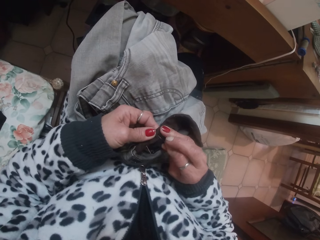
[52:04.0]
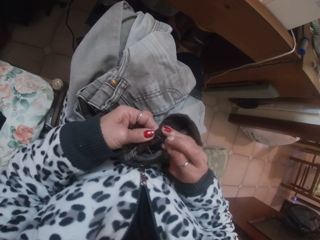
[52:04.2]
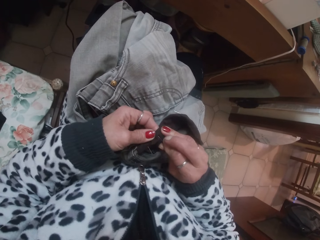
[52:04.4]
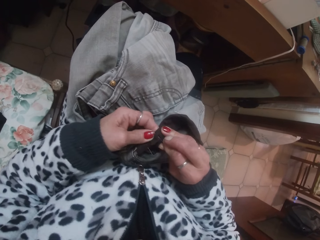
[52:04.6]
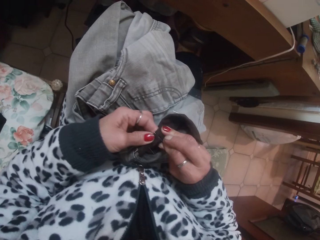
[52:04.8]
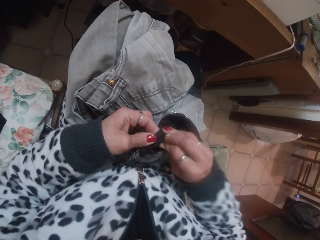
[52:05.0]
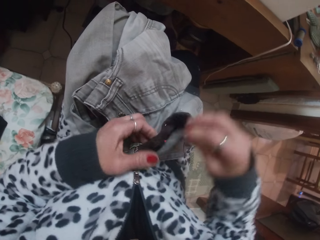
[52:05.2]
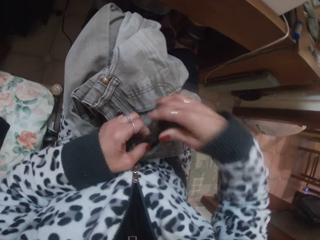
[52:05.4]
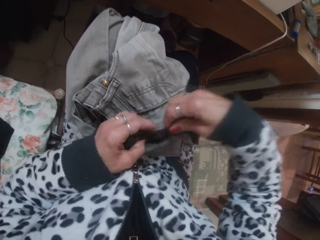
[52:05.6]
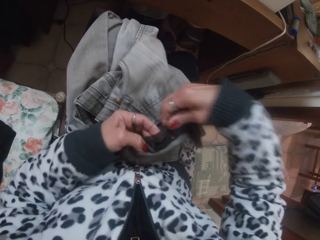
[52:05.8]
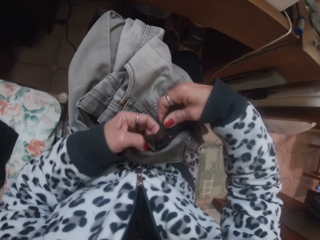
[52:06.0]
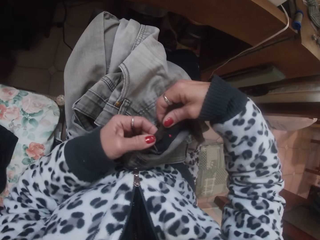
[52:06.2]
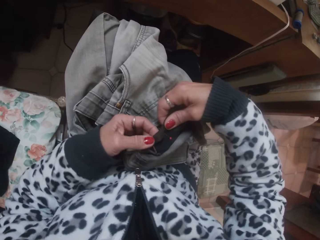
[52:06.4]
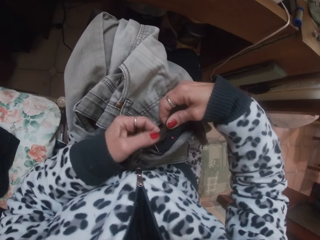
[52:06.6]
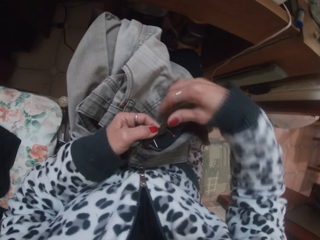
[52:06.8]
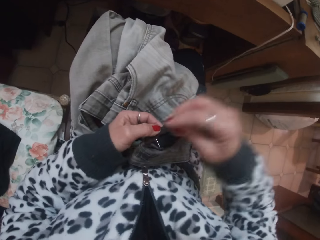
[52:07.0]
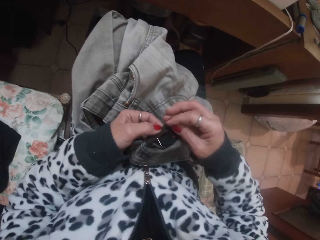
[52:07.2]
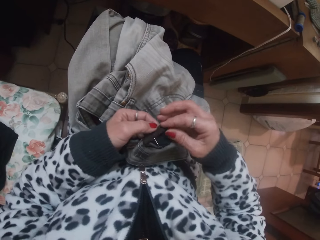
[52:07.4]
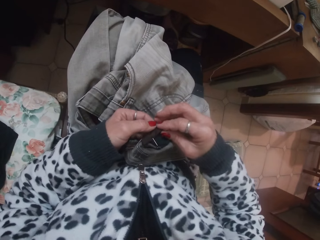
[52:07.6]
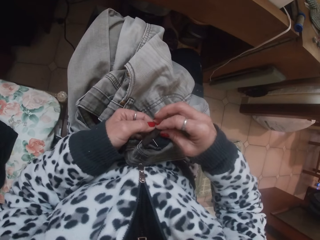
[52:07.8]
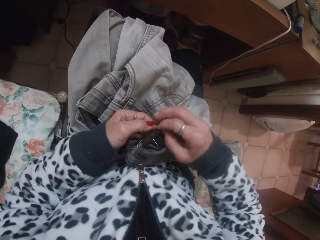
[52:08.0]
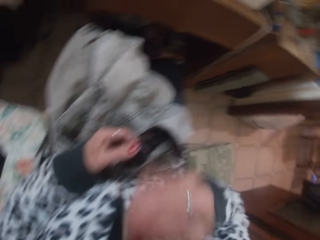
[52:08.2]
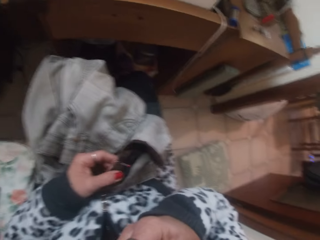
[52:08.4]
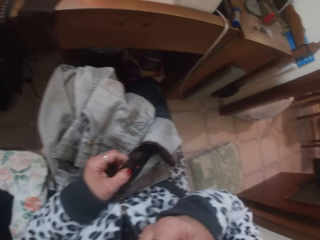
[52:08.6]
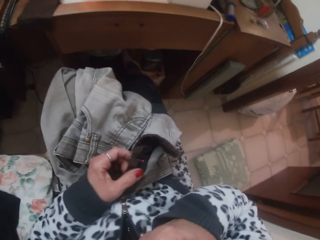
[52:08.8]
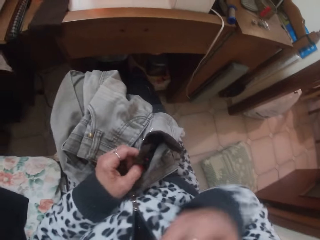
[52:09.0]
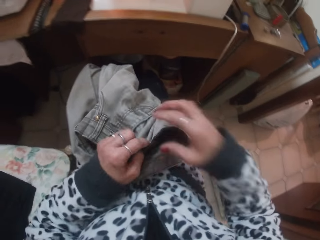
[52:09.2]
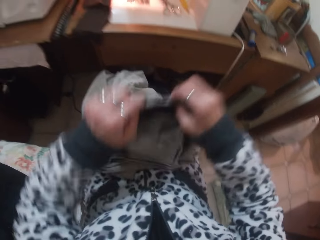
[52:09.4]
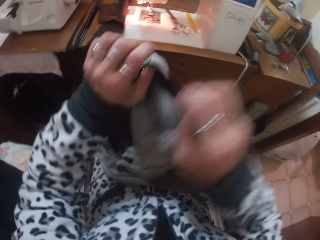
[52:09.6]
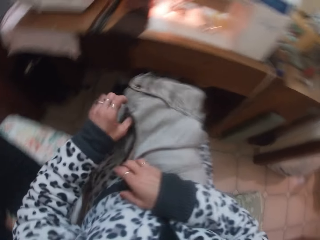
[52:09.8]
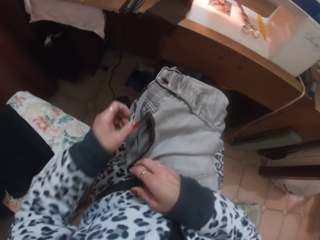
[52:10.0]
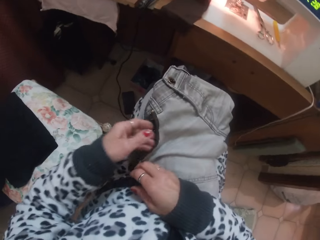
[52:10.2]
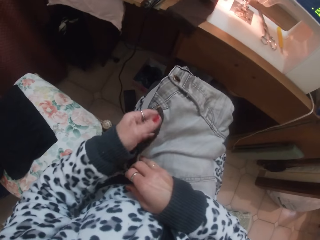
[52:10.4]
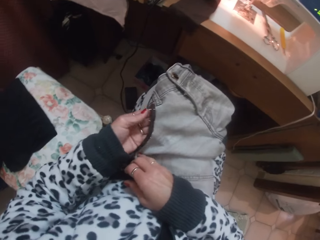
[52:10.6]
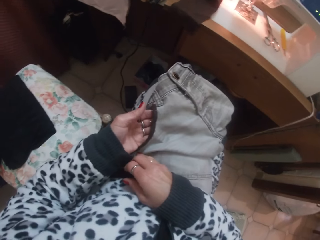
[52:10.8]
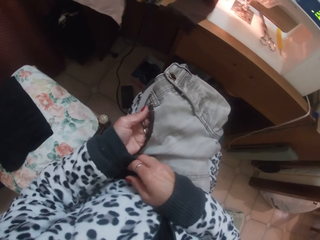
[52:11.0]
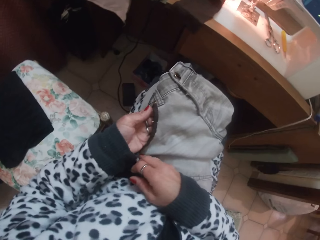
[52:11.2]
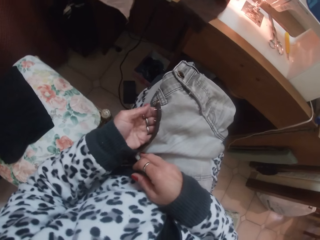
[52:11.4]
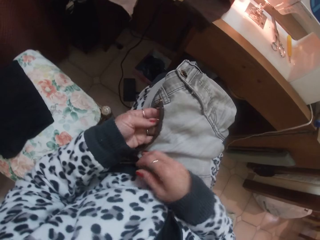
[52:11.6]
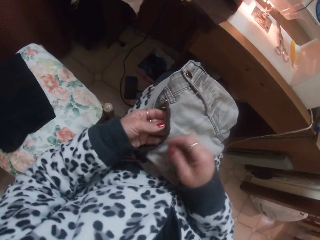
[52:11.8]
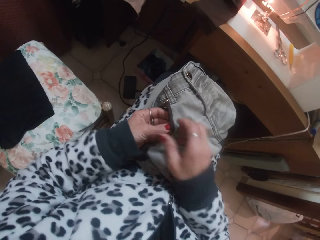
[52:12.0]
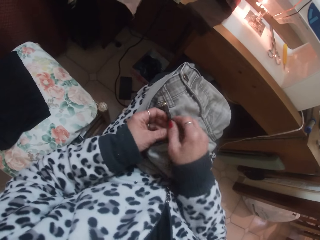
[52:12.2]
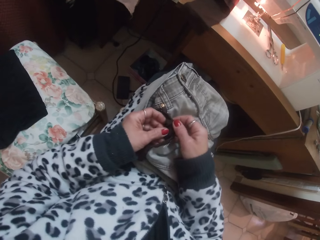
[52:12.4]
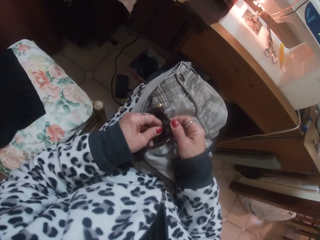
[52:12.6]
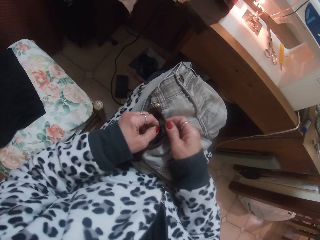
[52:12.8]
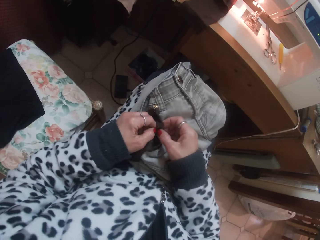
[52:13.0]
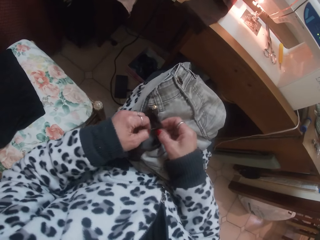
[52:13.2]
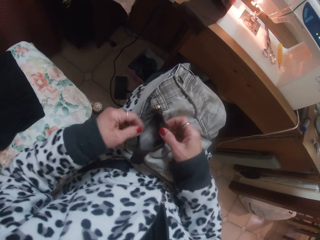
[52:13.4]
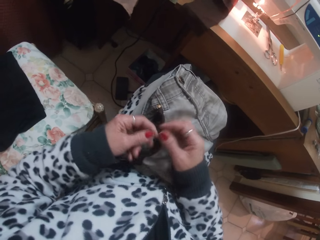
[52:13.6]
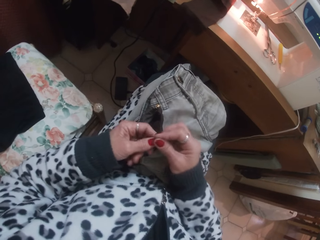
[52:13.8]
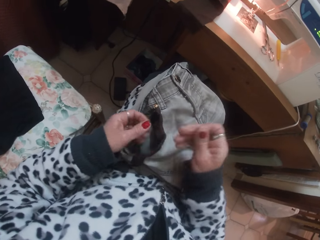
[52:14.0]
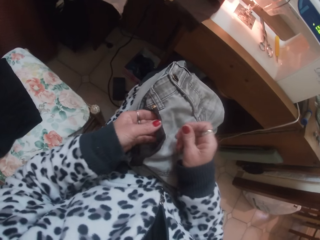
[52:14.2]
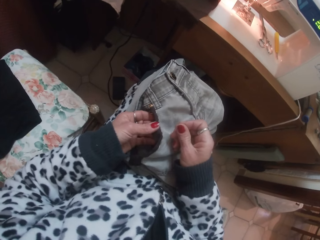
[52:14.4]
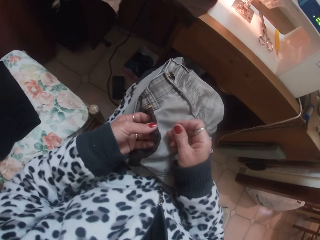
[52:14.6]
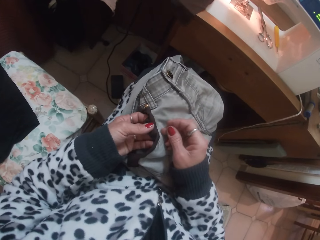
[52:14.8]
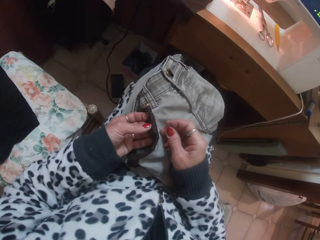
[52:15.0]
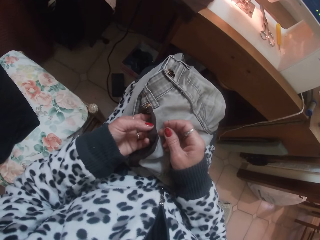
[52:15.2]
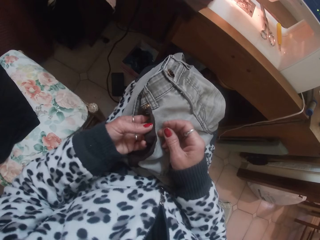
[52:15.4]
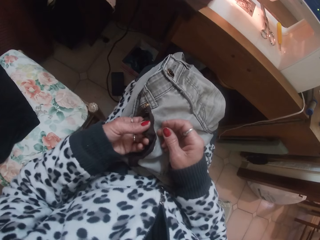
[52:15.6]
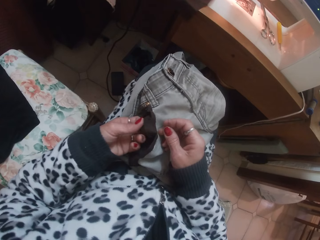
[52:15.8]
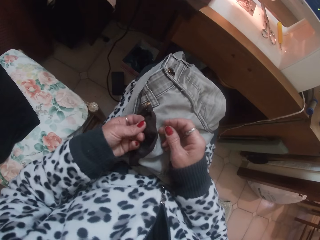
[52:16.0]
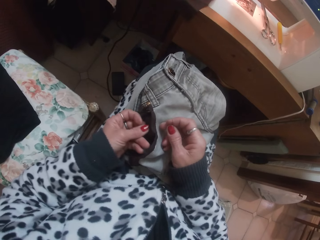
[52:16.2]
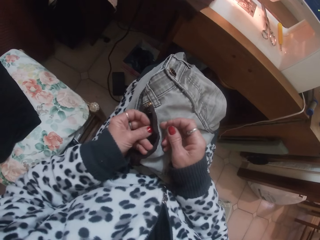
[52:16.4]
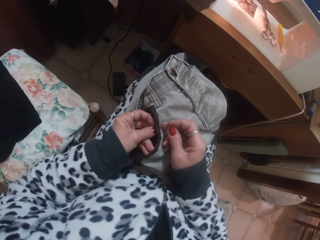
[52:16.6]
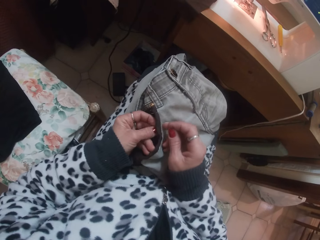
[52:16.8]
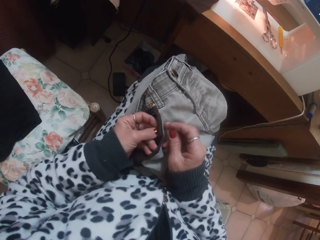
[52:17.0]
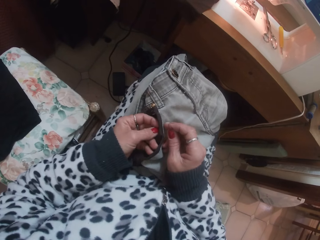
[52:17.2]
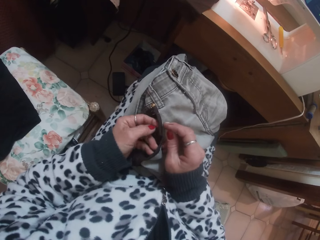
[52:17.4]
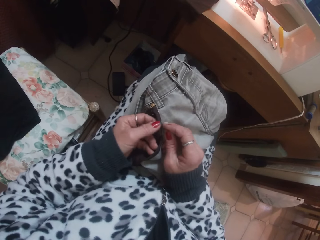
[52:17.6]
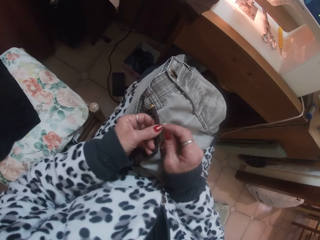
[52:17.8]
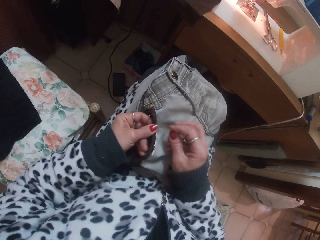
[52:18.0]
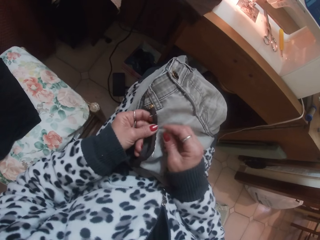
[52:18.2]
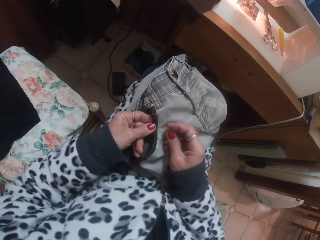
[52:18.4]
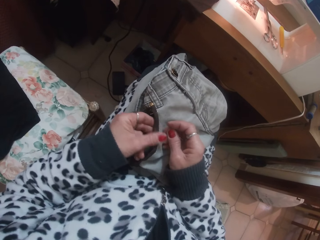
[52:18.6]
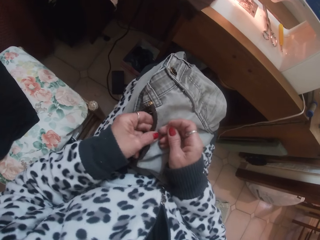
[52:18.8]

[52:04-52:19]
The camera wearer straightens the piece of cloth. She touches her face with her right hand. She moves the hand. She turns the trouser. She adjusts the cloth with both hands. She touches the trouser. She looks at the trouser. She removes the pin from the trouser. She passes the pin to the right hand. She touches the trouser. She straightens the piece of cloth.

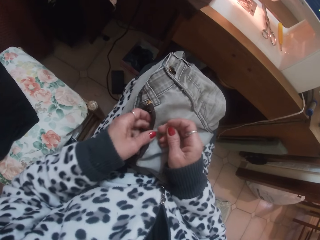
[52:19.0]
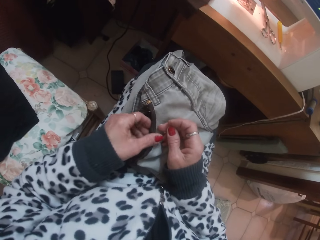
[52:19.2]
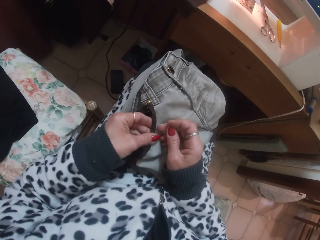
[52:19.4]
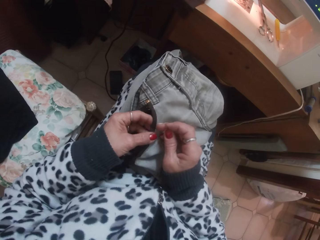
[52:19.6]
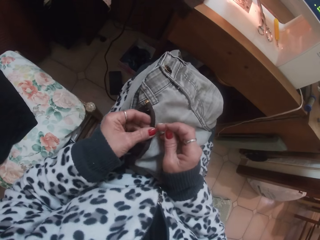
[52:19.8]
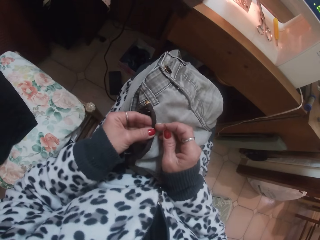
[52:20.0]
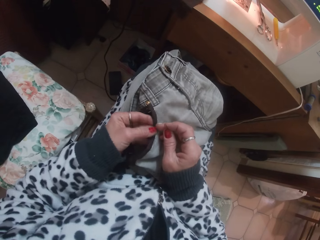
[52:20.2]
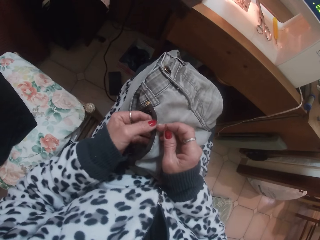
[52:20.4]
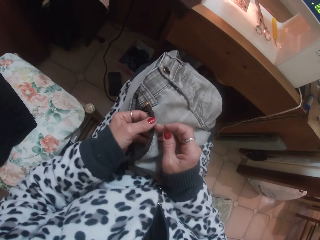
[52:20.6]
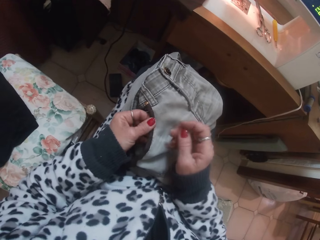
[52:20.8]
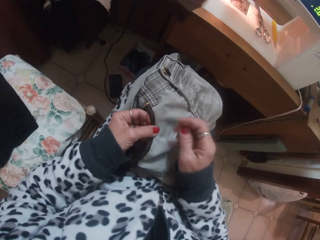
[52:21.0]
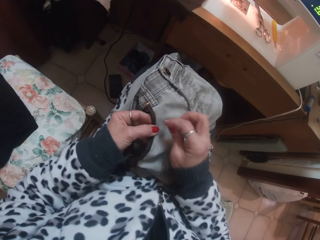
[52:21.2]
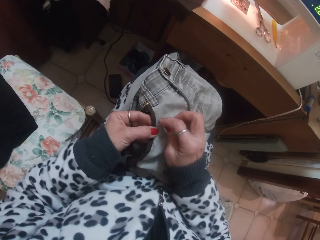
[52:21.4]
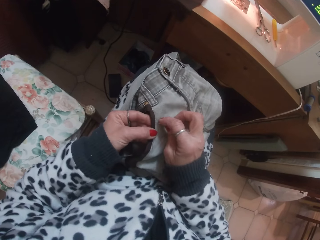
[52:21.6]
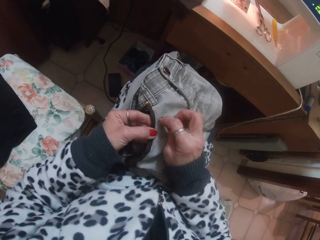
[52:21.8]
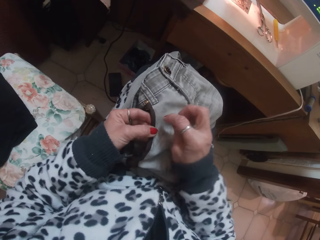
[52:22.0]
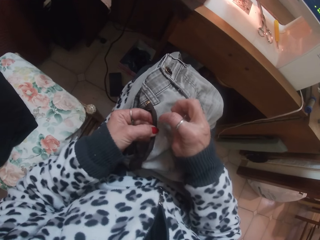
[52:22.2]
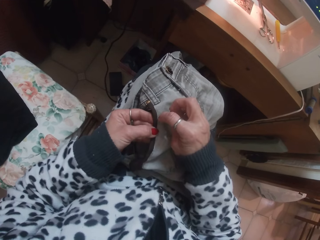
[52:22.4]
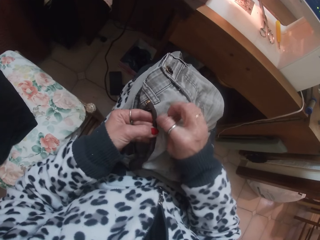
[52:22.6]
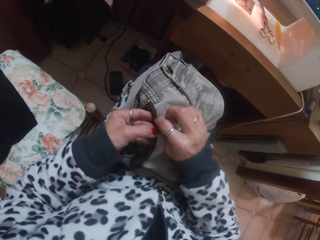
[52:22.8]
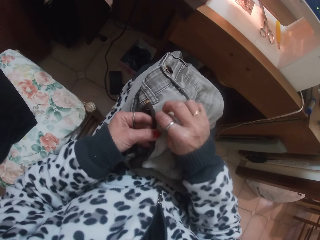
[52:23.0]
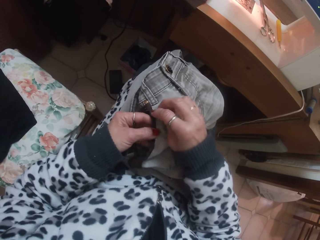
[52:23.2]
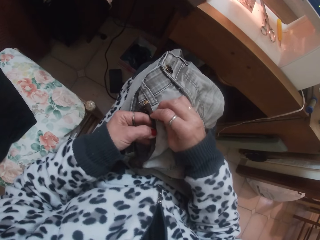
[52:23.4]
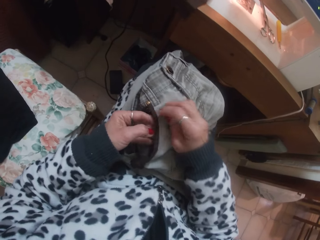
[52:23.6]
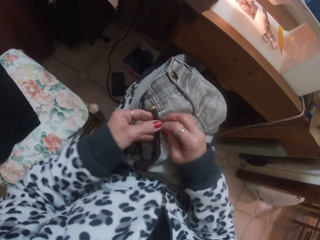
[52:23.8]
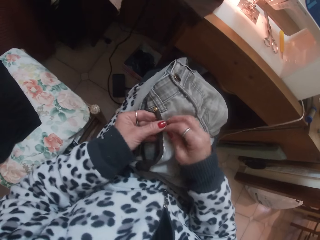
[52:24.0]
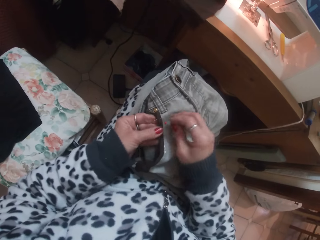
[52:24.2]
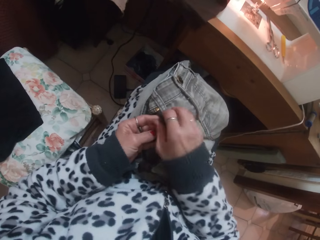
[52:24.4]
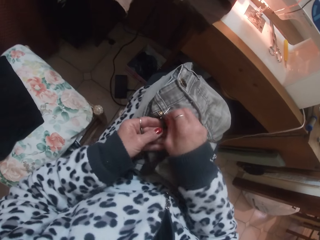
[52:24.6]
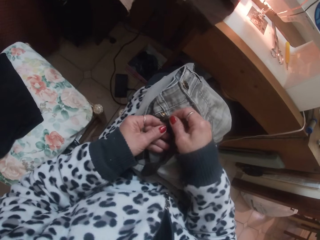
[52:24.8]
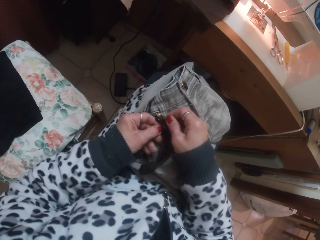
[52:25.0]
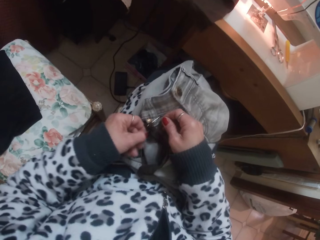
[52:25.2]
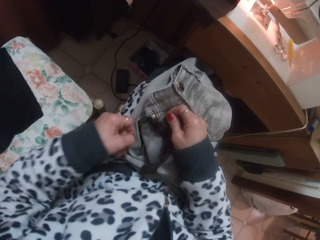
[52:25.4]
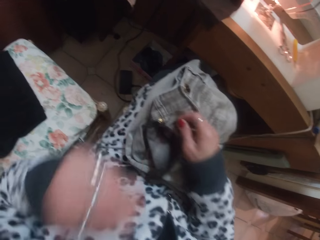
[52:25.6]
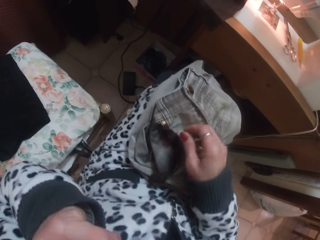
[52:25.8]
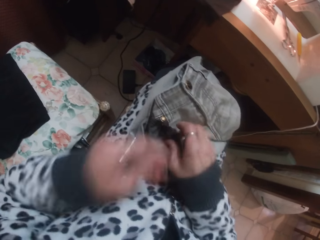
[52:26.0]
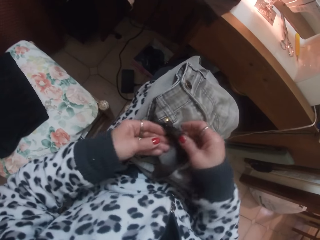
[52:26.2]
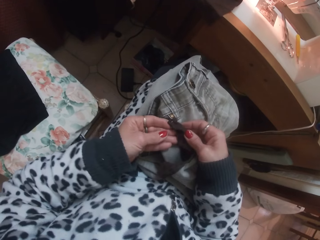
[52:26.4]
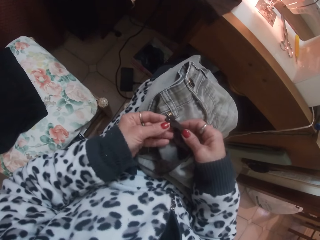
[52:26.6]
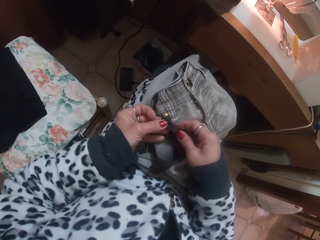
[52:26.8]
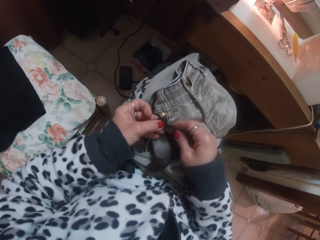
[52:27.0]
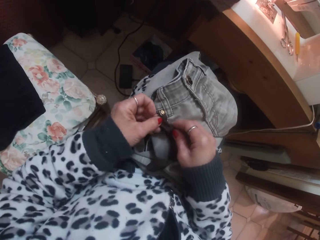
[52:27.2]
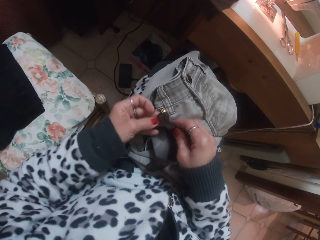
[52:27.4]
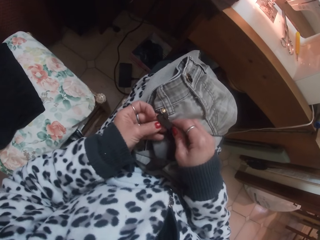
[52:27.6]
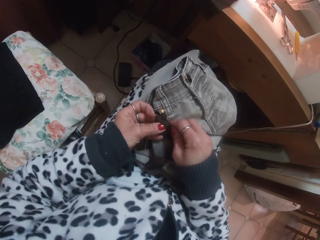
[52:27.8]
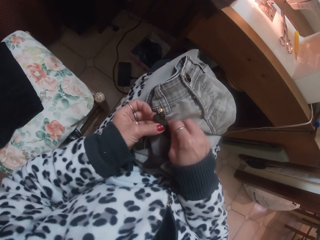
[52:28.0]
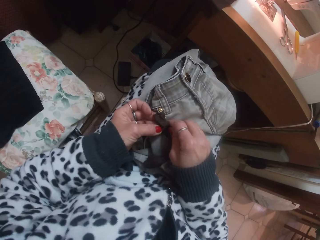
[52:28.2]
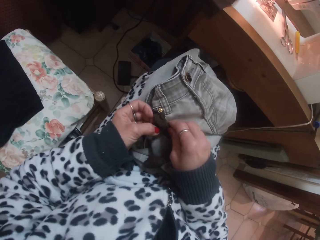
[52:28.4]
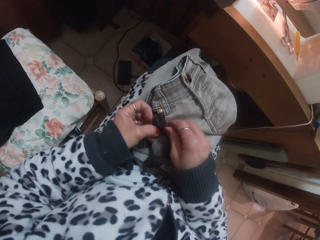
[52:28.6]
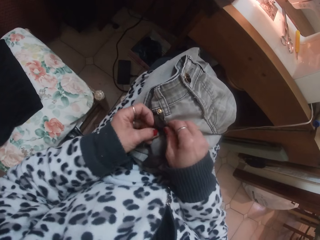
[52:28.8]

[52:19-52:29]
The camera wearer puts the pin on the cloth with her right hand. She touches the trouser. She removes the pin from the trouser. She puts the pin in her mouth with her left hand. She moves the hand. She moves the hand again. She touches the trouser. She adjusts the cloth with her left hand.
